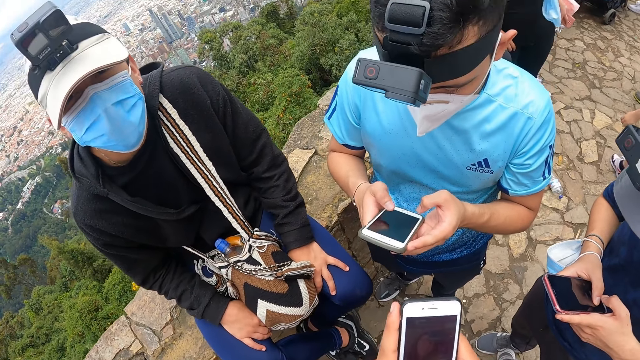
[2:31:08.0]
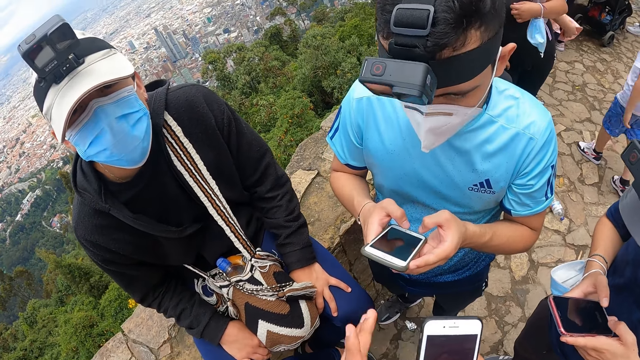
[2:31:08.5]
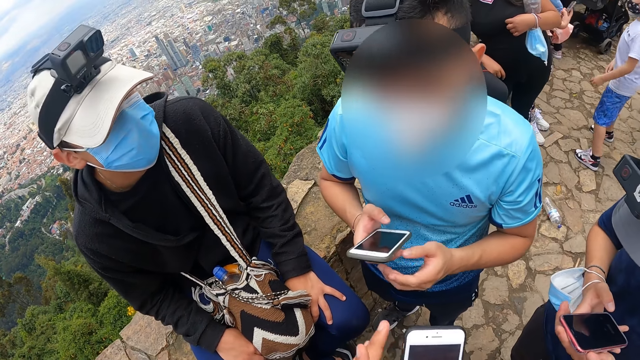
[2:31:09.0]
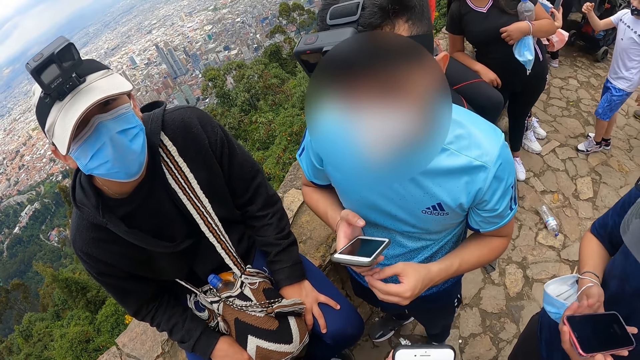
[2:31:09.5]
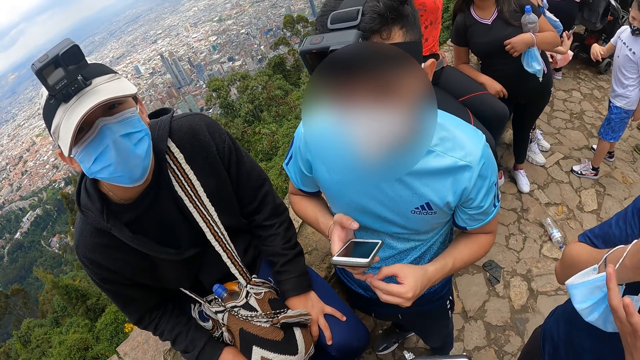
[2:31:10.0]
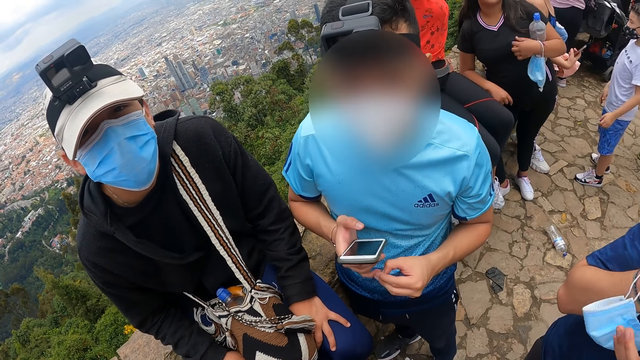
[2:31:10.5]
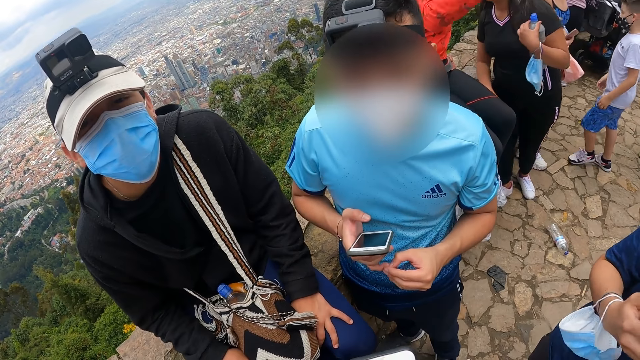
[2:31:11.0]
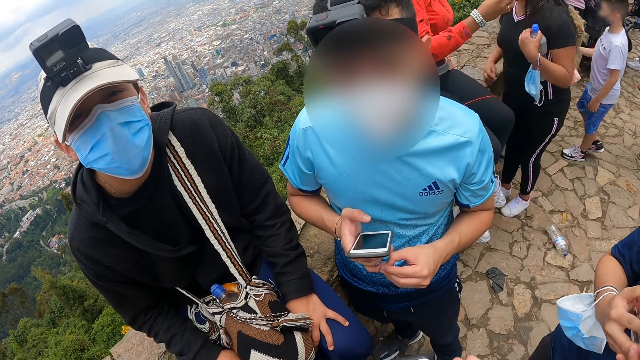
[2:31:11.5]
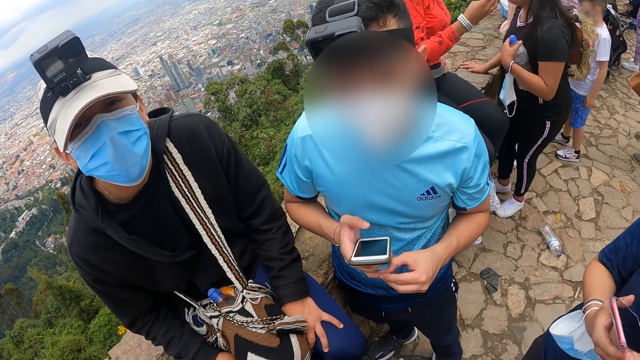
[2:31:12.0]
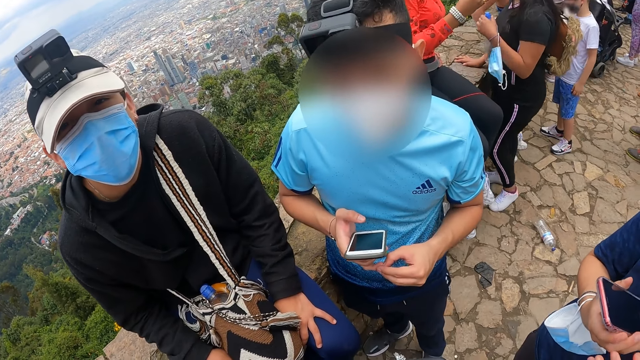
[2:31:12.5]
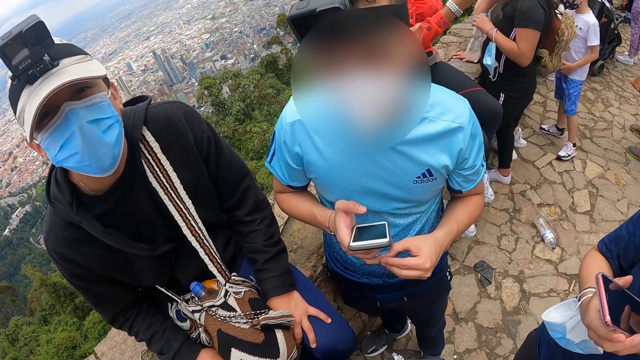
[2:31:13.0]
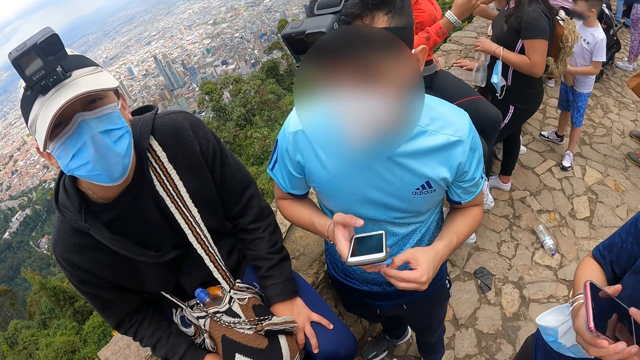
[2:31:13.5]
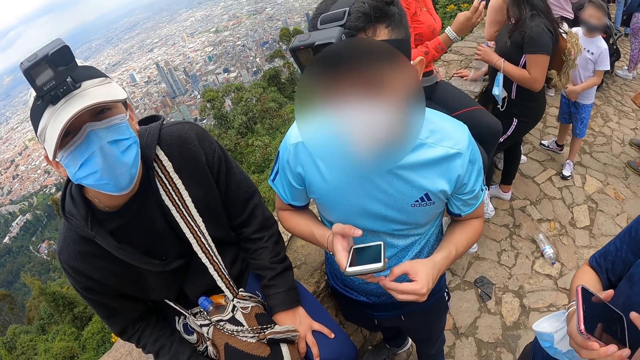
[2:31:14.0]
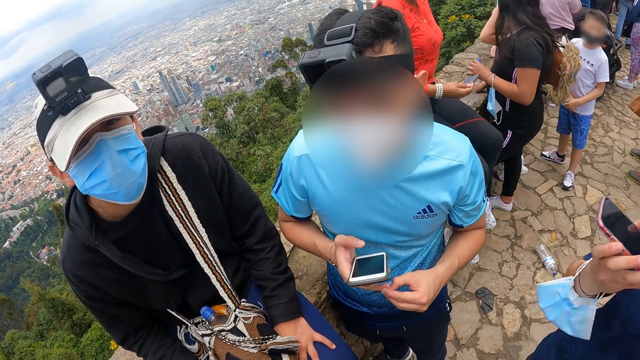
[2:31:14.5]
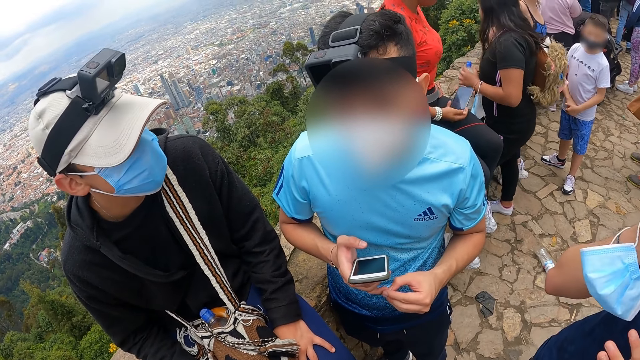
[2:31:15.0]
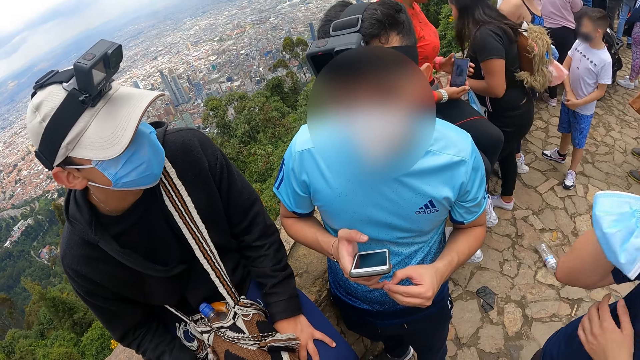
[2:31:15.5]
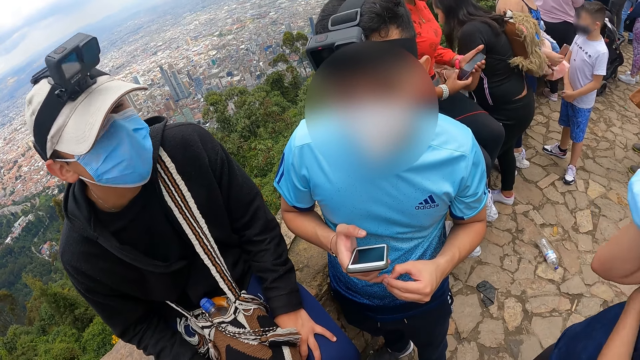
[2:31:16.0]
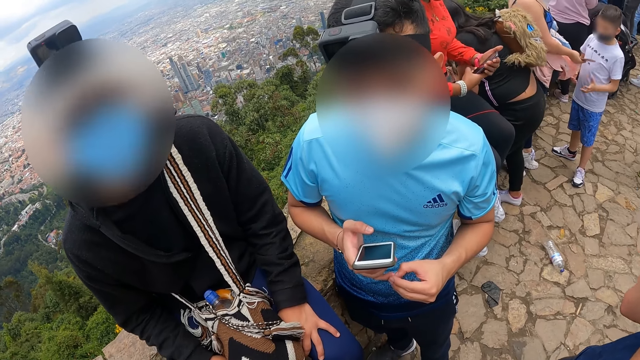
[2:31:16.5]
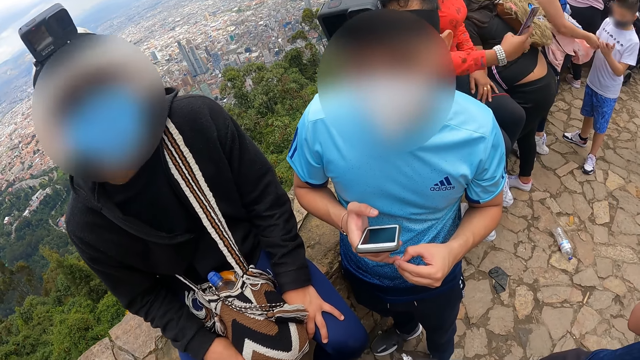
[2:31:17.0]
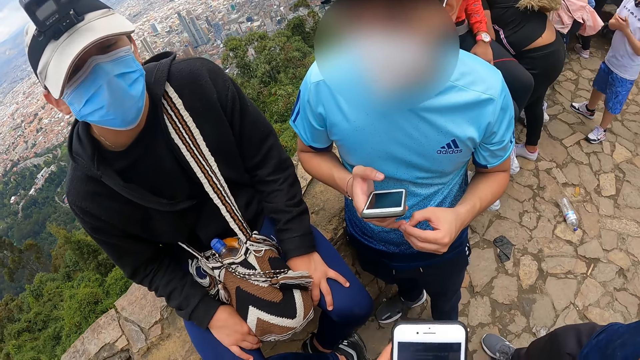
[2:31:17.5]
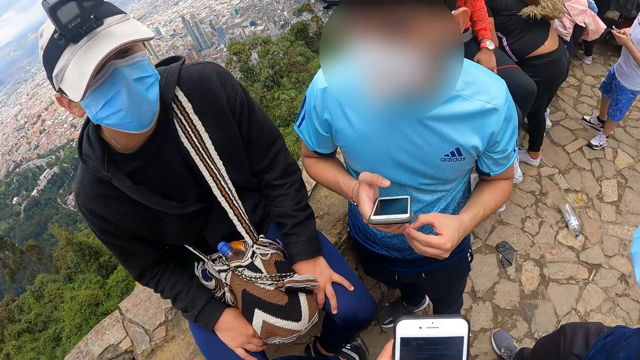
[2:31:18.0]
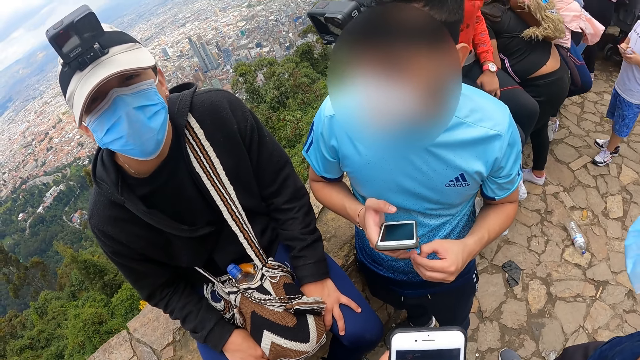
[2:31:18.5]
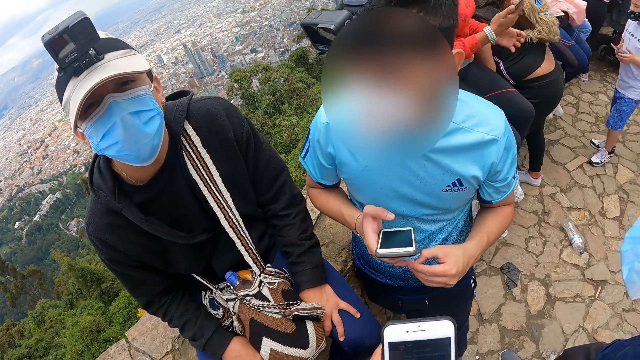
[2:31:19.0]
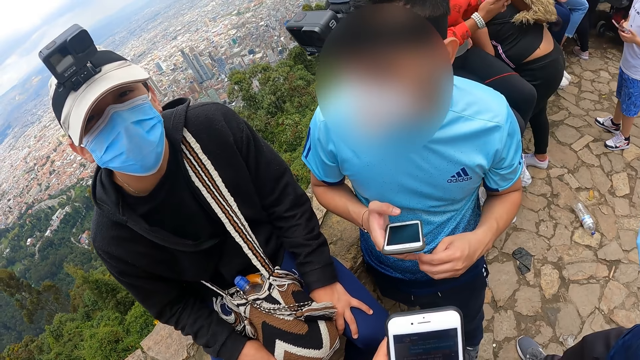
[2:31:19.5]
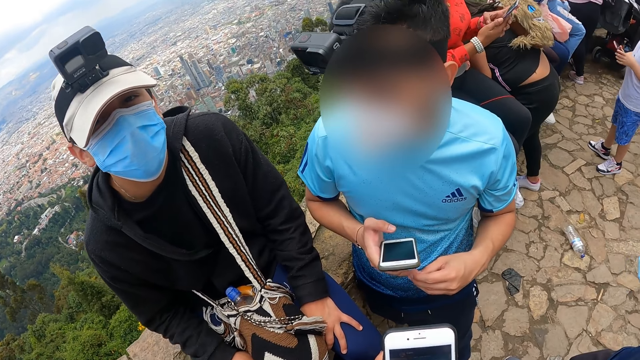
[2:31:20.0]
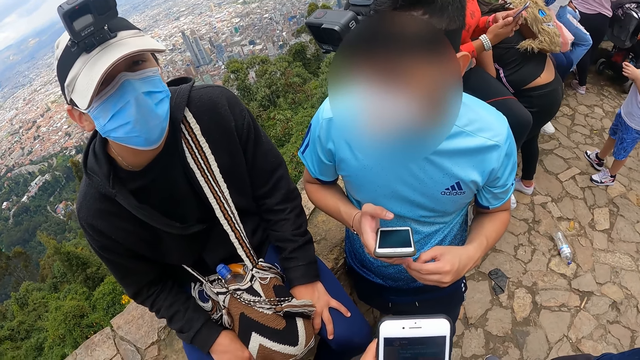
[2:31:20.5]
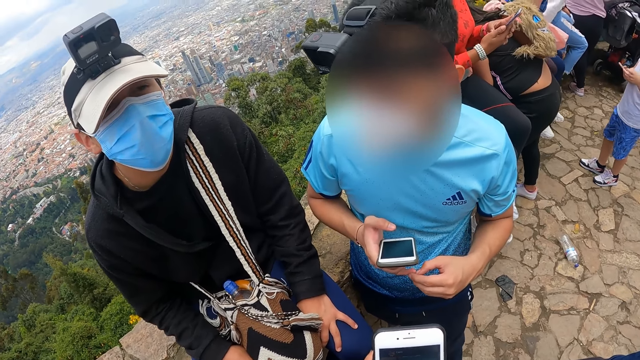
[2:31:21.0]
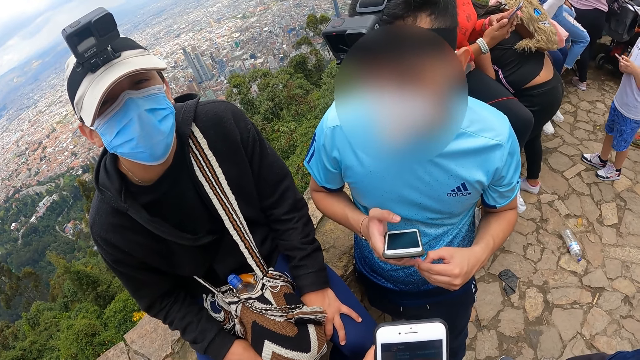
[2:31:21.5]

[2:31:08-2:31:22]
The camera wearer operates the phone with both hands. A man holds the phone with his right hand. Another man operates the phone with both hands. The camera wearer operates the phone with both hands.

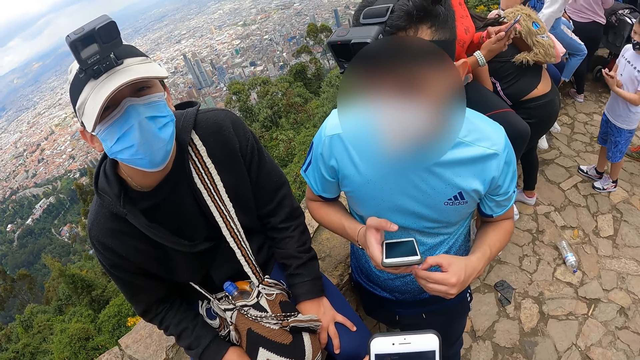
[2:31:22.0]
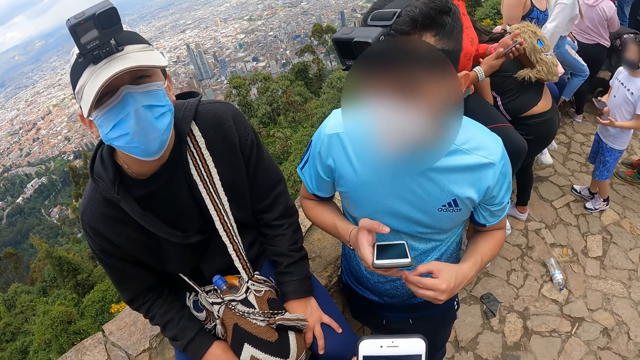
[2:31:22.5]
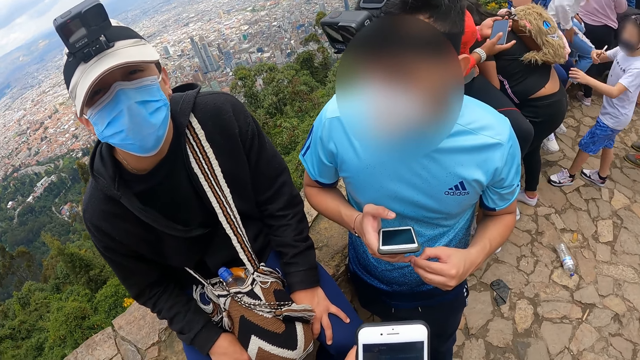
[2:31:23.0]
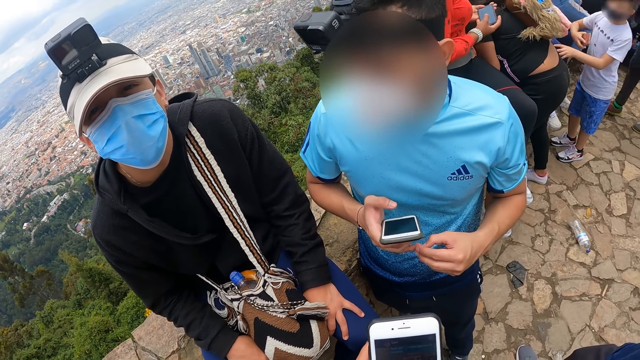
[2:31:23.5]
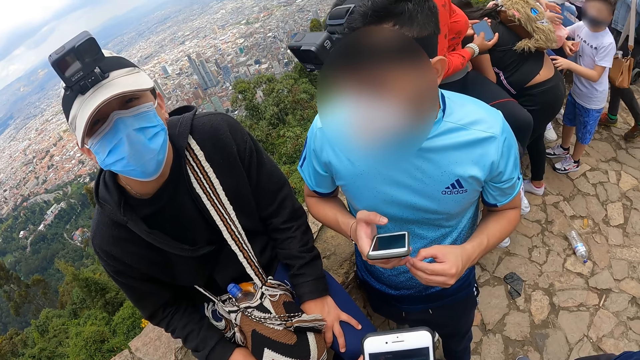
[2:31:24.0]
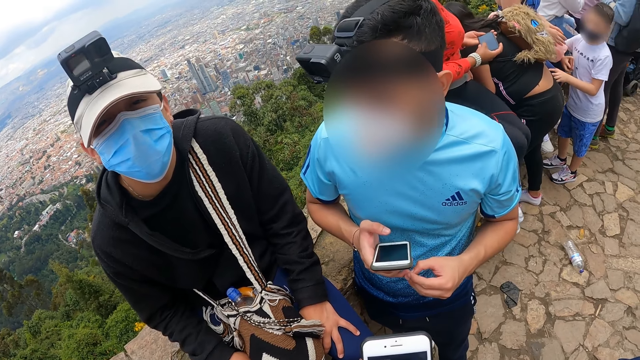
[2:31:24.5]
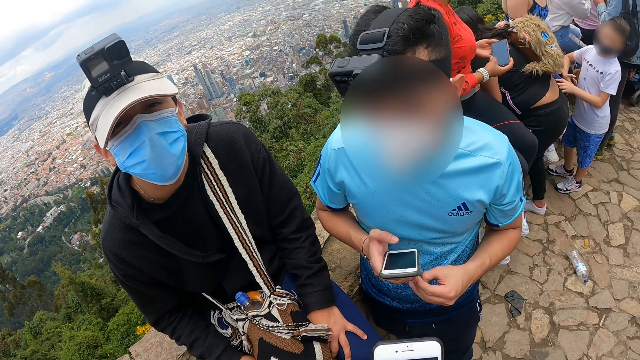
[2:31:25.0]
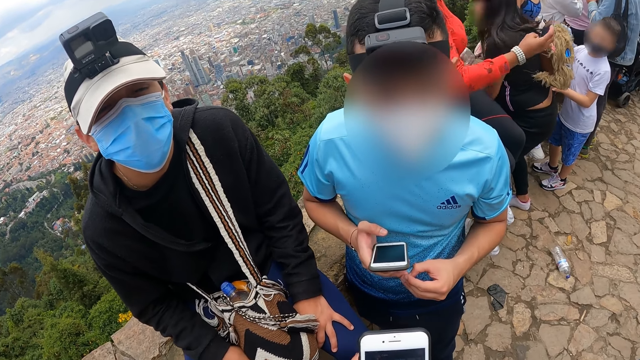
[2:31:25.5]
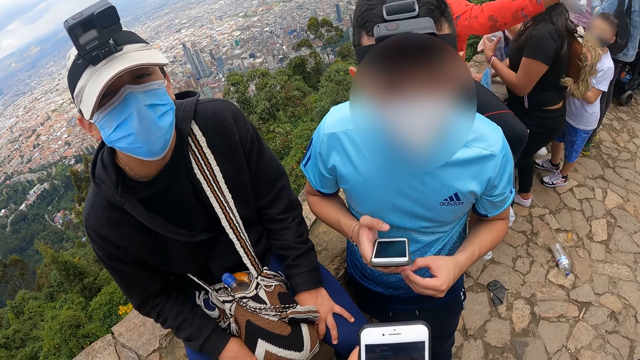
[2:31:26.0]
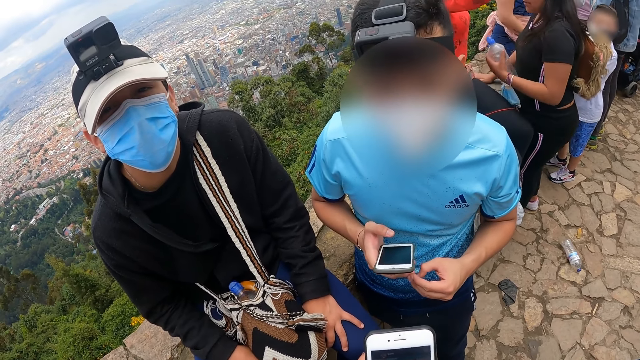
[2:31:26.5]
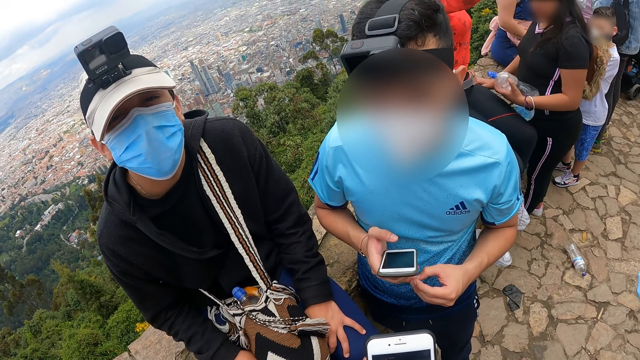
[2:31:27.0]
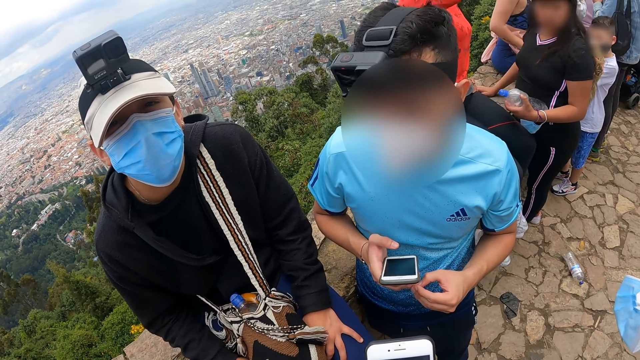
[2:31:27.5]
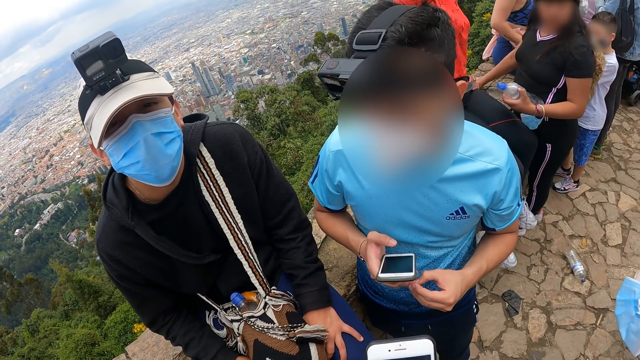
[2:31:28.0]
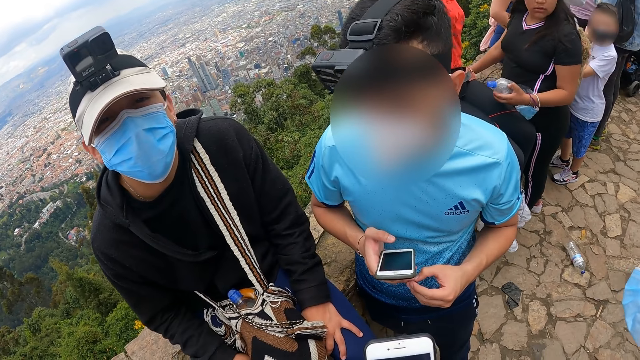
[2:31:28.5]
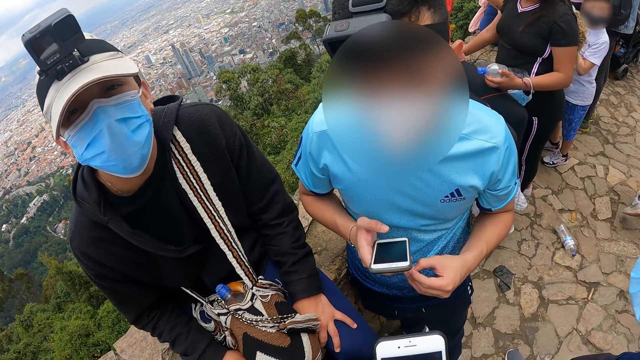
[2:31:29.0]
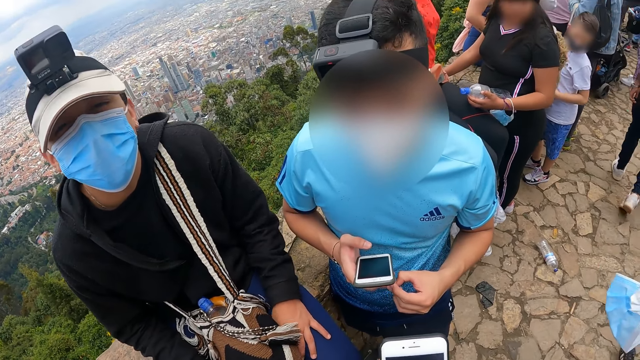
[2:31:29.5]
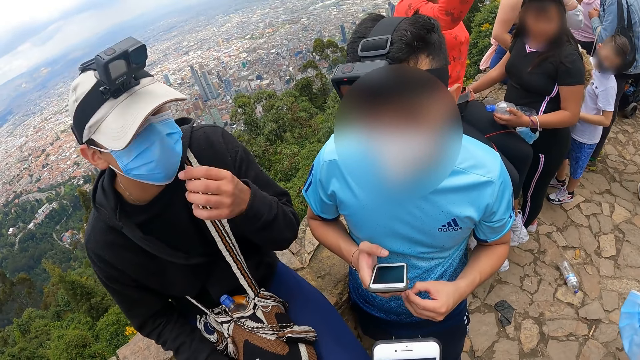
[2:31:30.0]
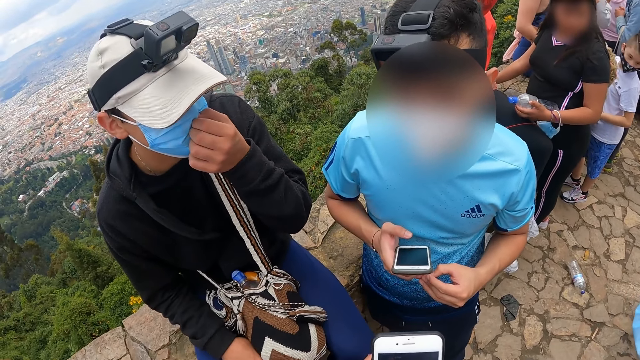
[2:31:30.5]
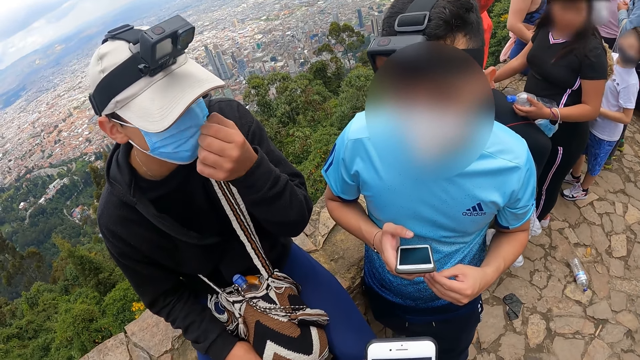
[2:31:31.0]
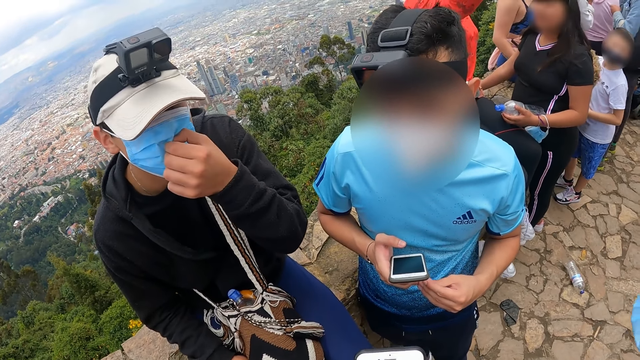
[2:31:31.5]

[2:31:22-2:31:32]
A man removes the nose mask with his left hand.
